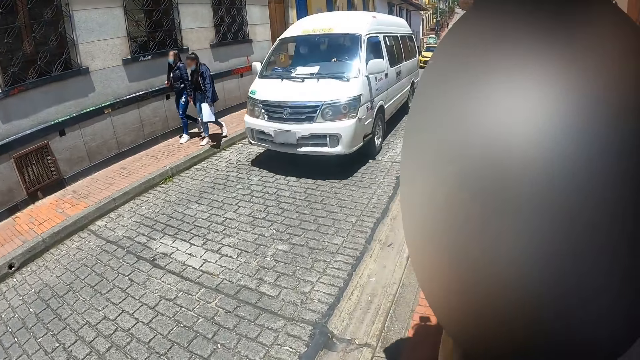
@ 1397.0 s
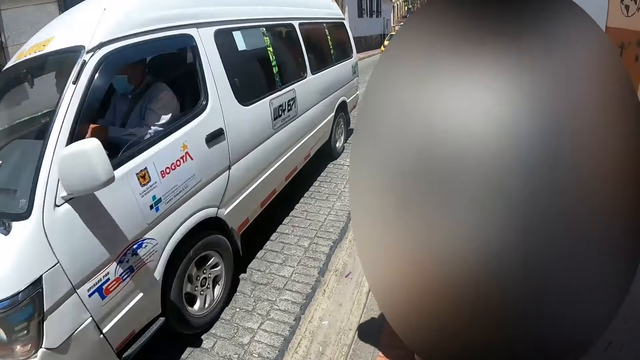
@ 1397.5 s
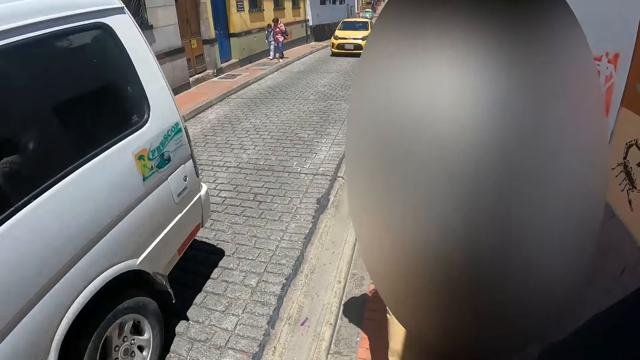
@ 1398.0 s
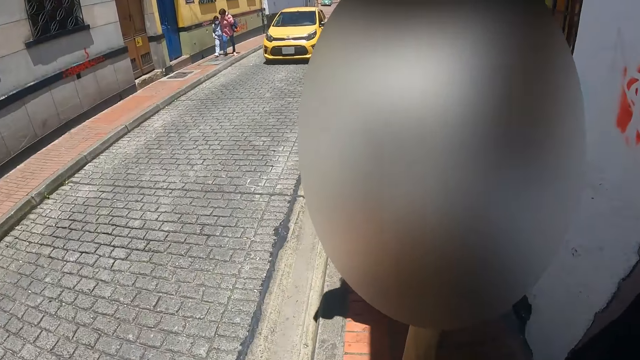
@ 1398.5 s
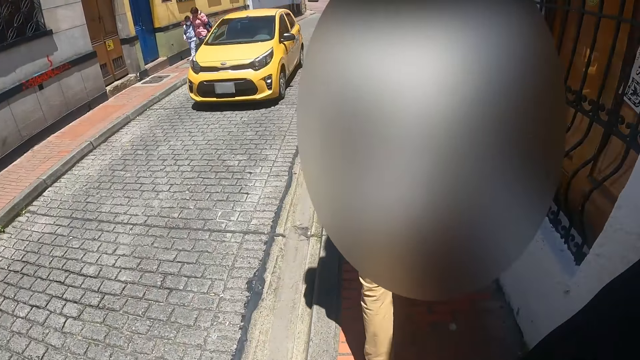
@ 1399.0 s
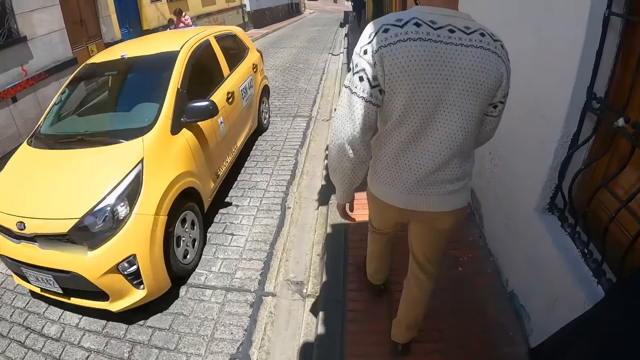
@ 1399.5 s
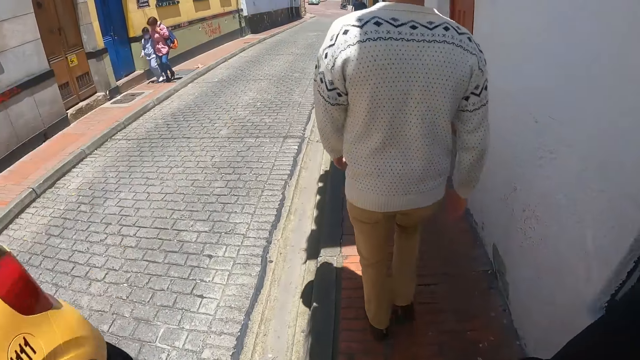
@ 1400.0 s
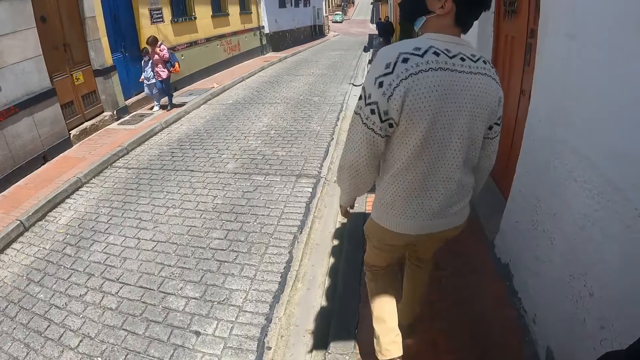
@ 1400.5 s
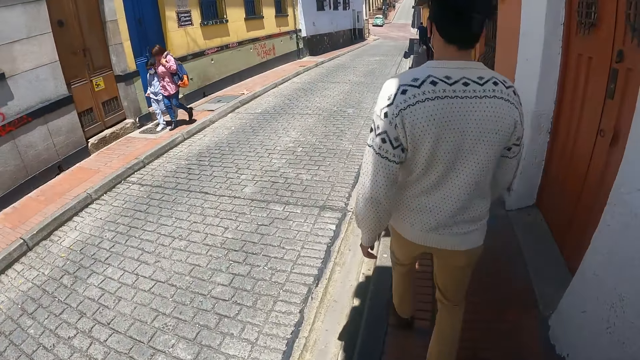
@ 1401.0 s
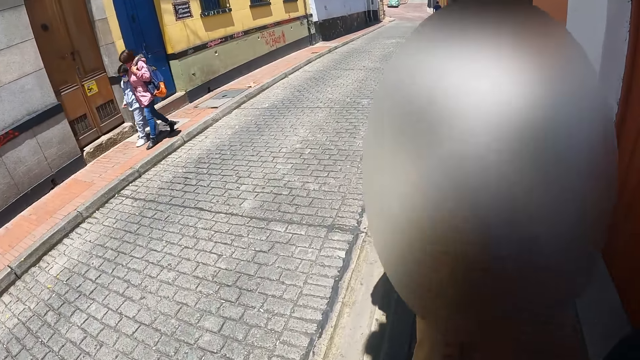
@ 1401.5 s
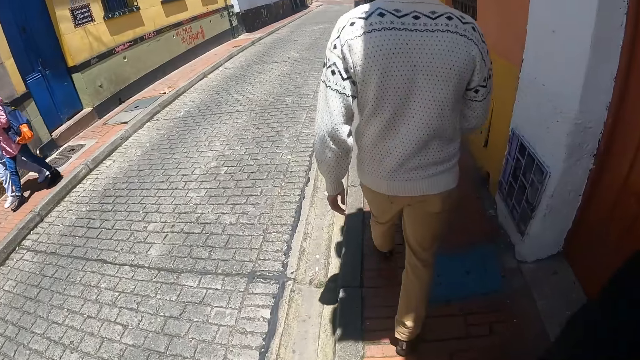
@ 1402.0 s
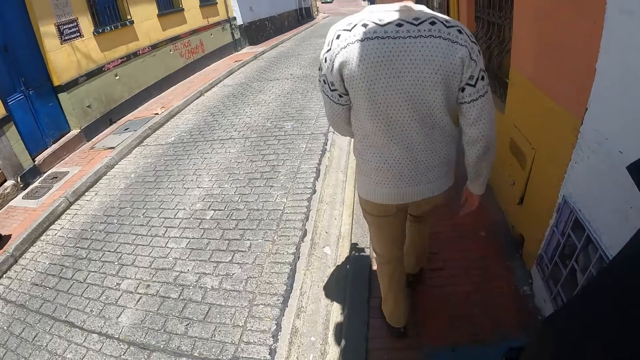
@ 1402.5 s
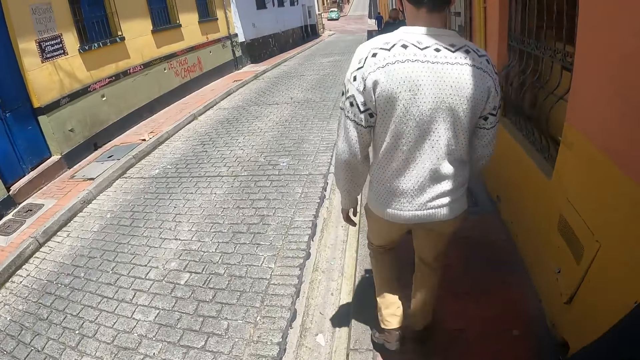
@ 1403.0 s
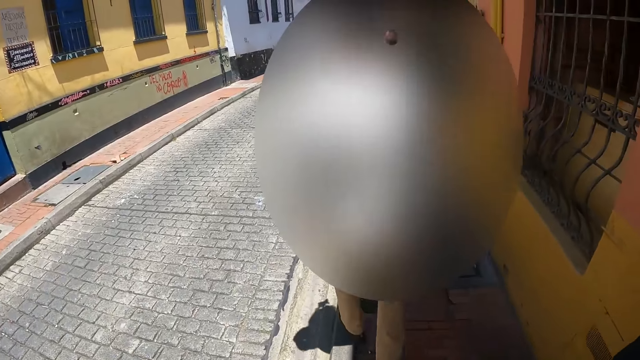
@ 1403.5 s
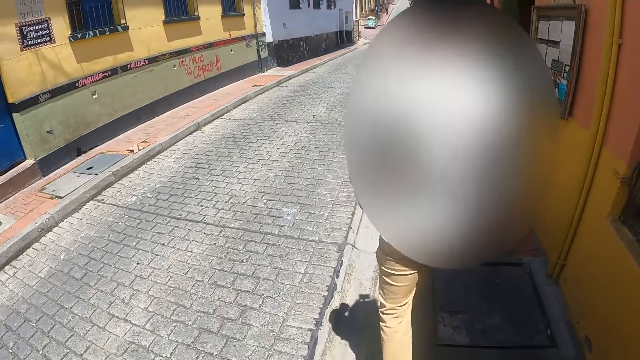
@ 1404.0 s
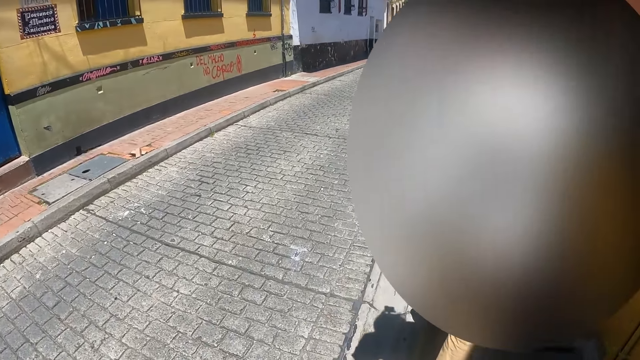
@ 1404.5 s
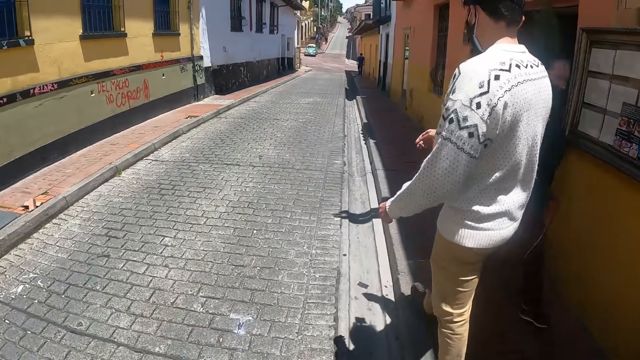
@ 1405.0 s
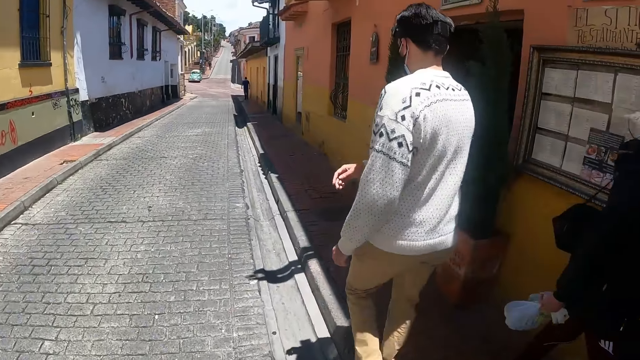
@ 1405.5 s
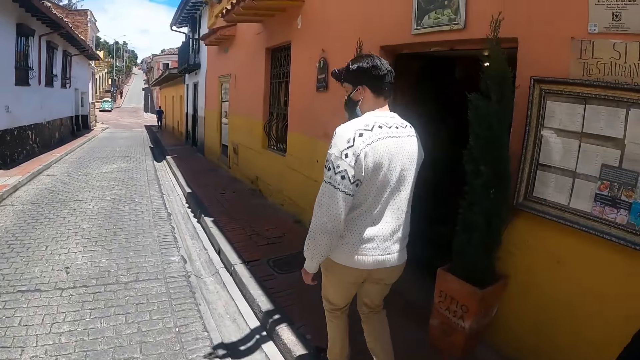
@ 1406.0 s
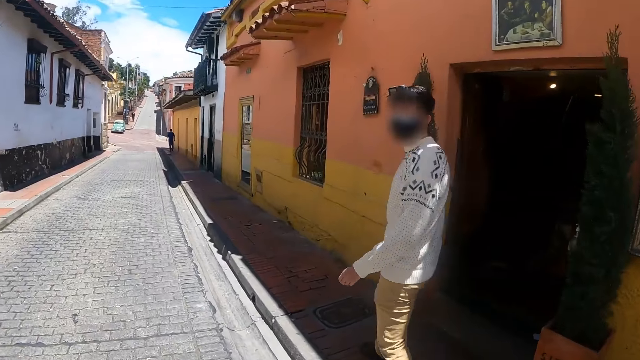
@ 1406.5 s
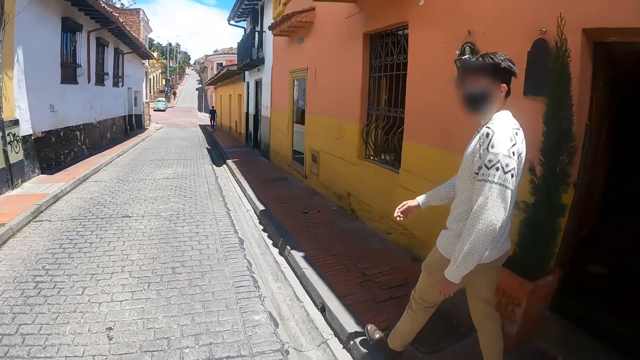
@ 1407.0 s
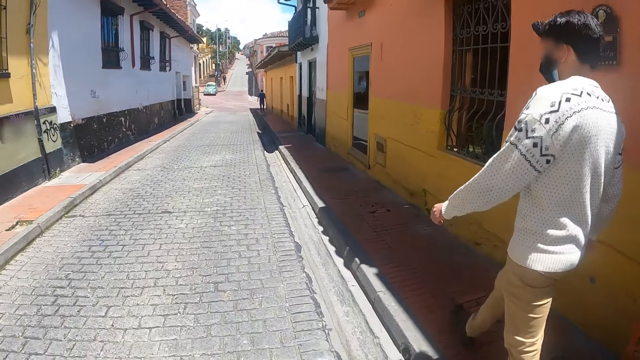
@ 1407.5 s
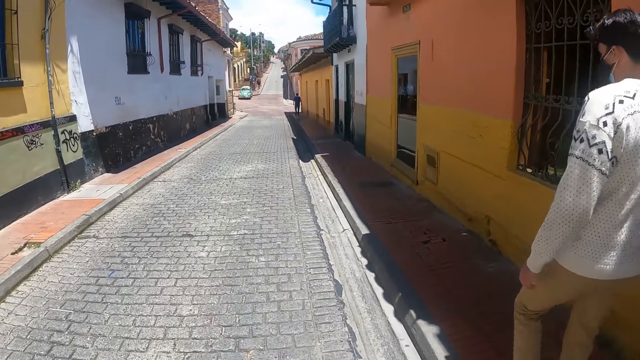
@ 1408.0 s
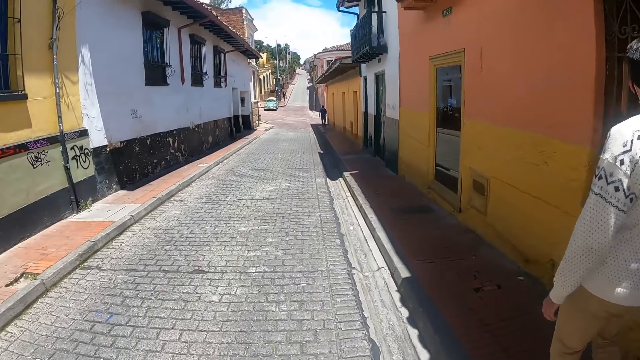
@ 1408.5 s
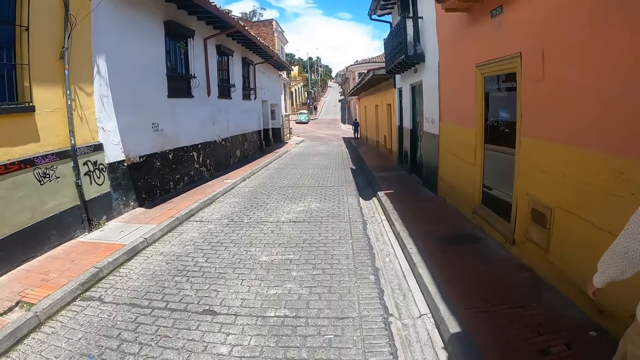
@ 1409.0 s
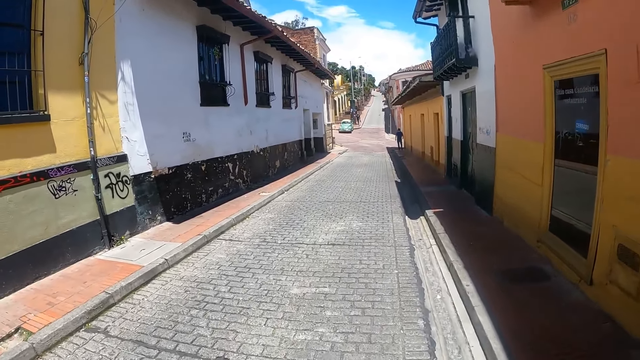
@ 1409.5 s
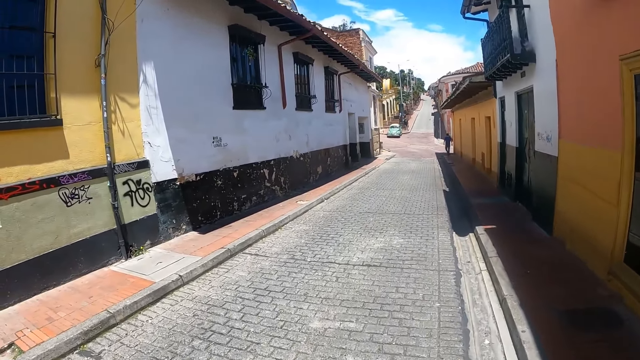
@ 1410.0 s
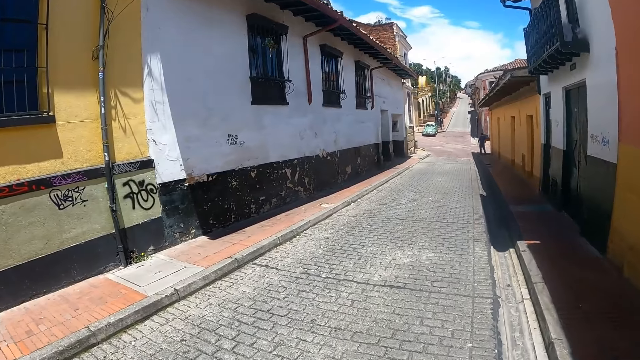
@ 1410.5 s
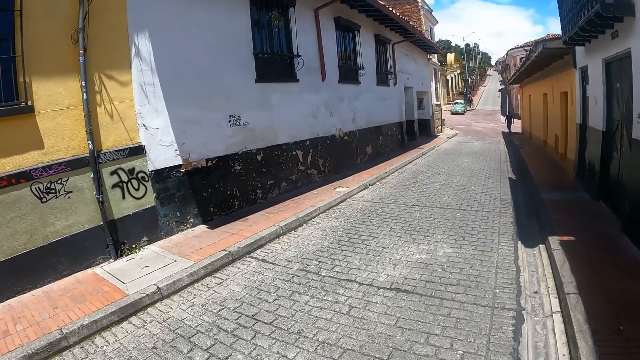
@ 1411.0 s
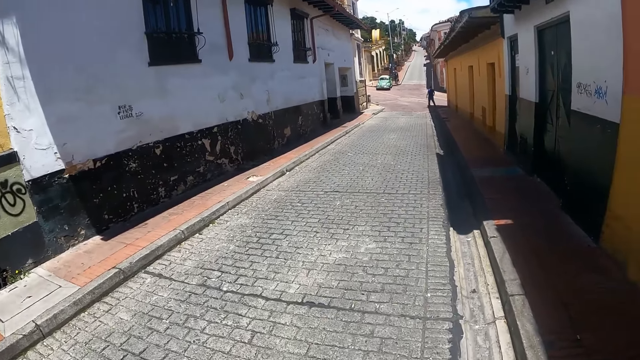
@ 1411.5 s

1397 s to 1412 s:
The camera wearer looks at a van. They walk behind a man. They look at the man. The man moves a hand. The man looks back. The camera wearer looks at a road. They walk on a pedestrian walkway.

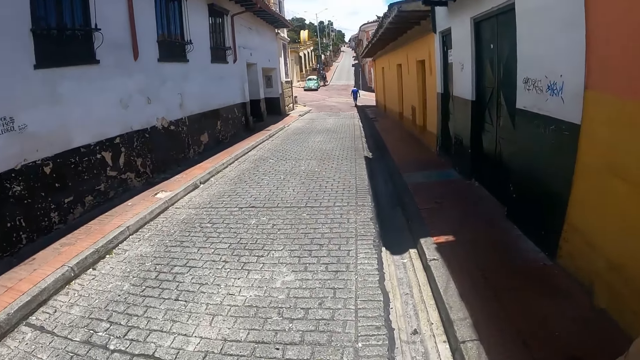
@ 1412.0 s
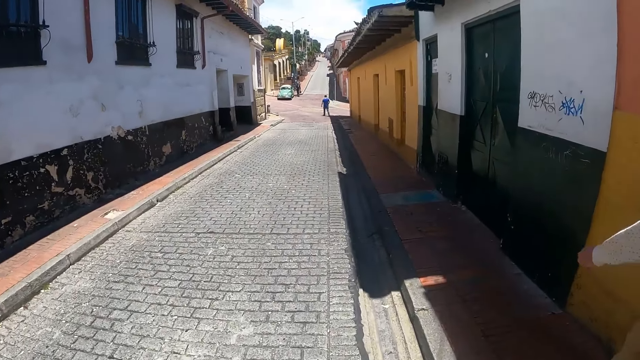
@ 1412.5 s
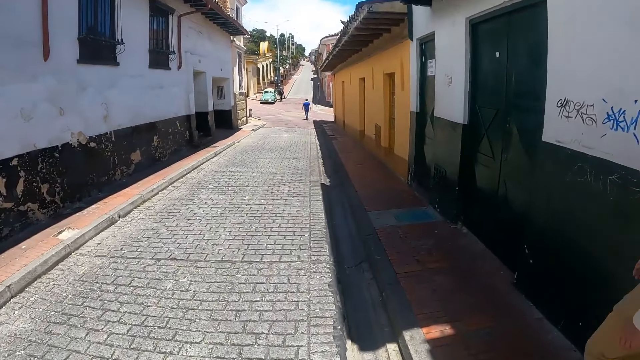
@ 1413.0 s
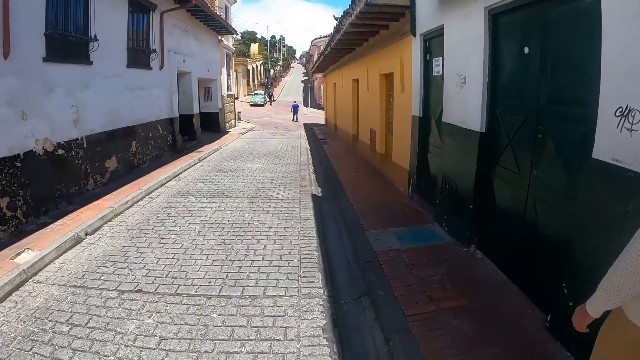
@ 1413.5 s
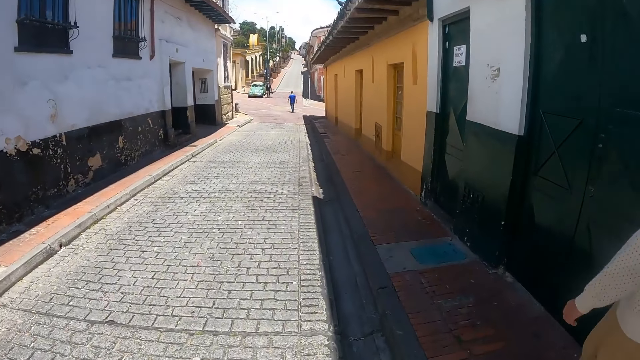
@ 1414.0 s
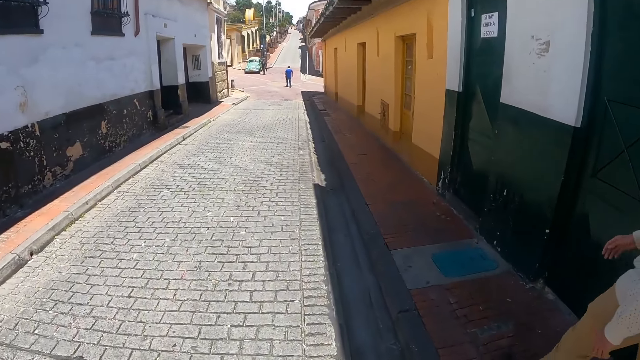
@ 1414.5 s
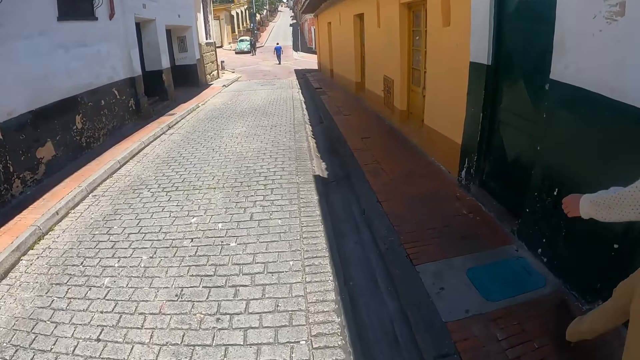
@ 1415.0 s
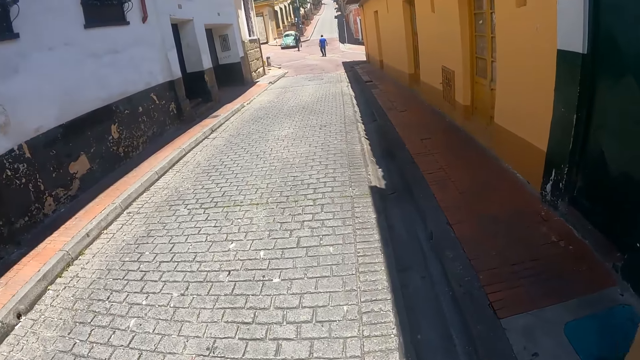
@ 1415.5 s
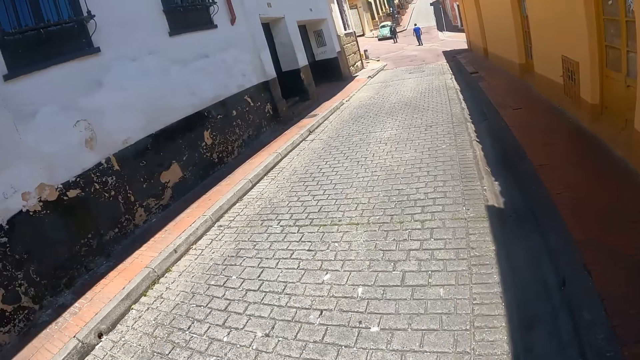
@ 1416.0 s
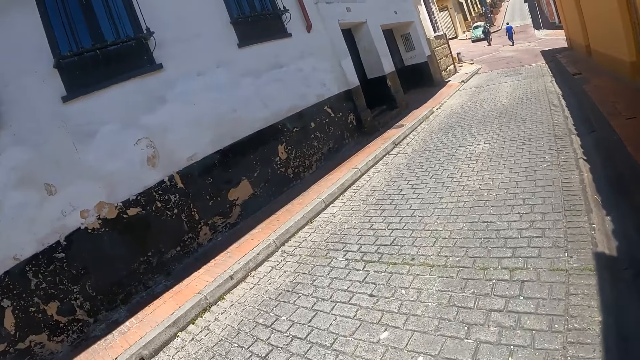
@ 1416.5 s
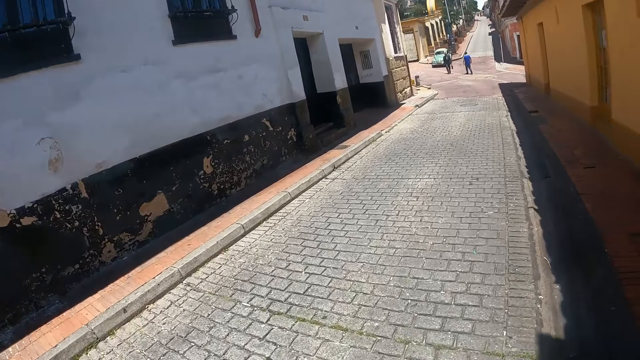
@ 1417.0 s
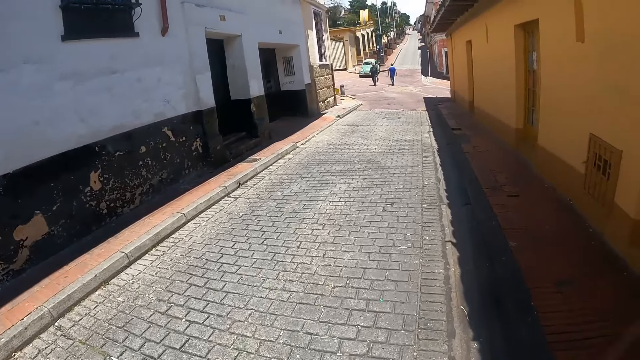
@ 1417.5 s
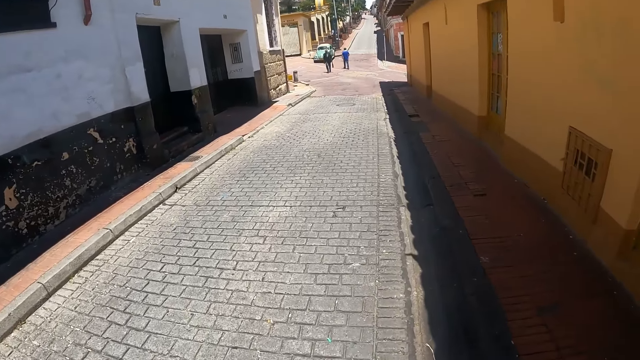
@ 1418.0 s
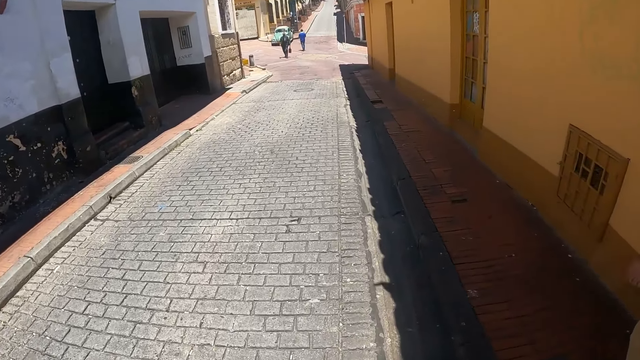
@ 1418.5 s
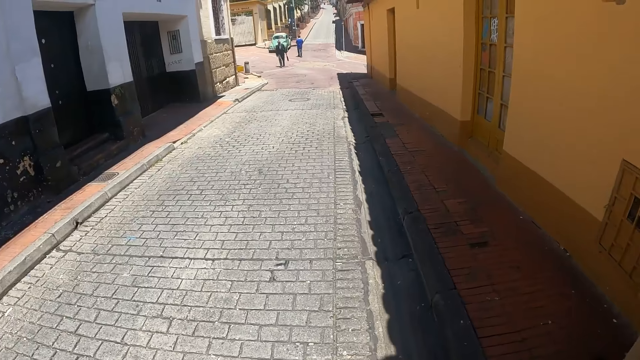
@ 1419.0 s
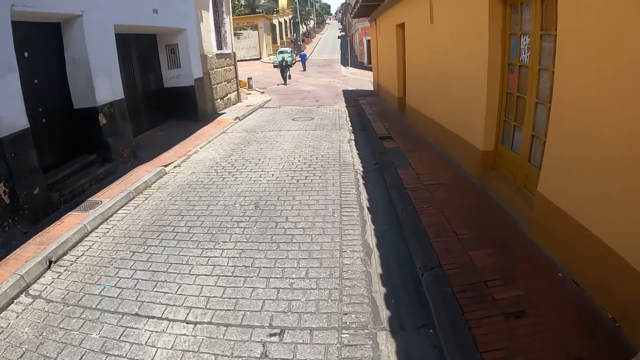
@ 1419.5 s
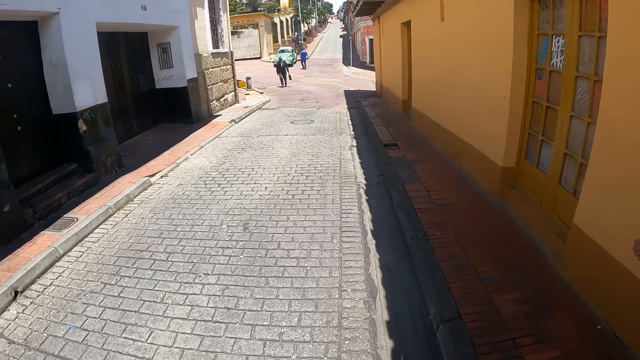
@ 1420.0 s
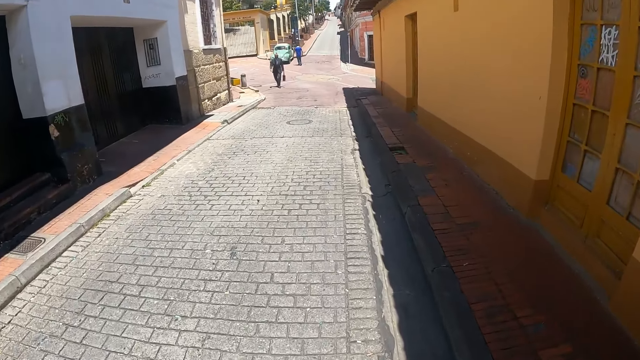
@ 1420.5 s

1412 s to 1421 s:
The camera wearer looks around. A man moves a hand. The camera wearer looks at a road. They look at a building. They walk on a pedestrian walkway. They look around.
